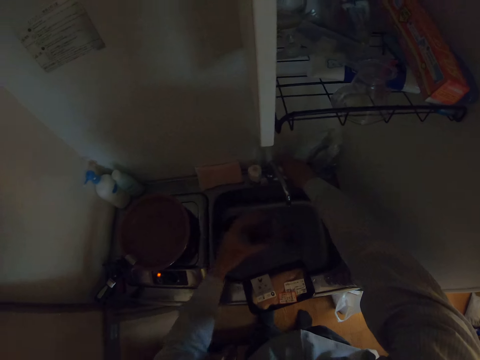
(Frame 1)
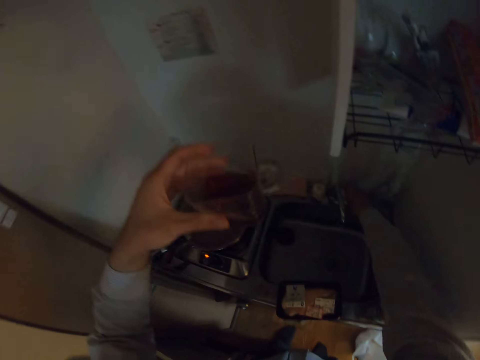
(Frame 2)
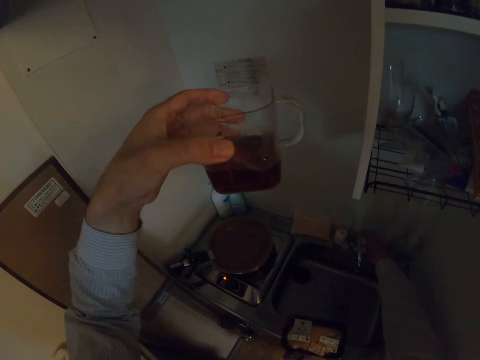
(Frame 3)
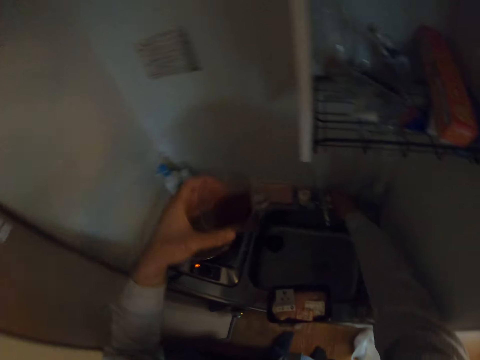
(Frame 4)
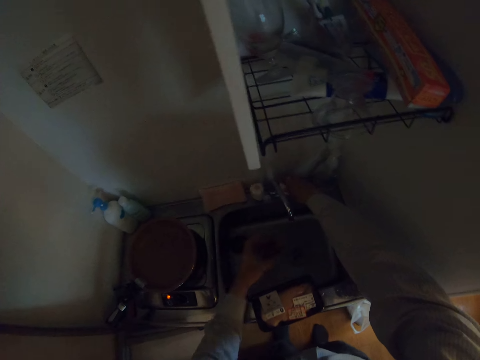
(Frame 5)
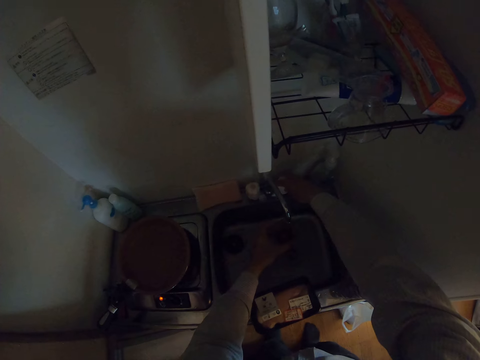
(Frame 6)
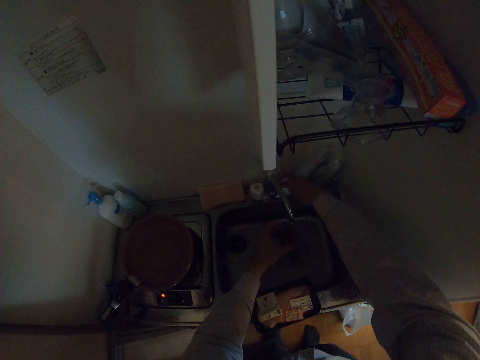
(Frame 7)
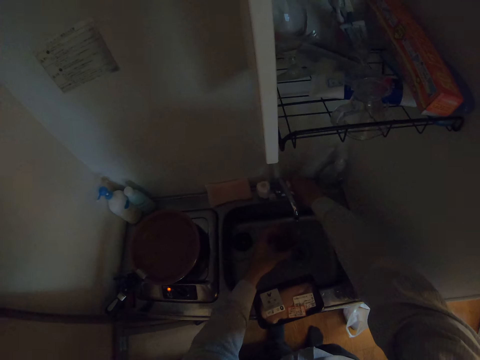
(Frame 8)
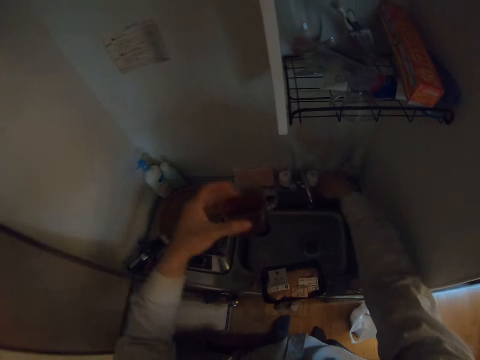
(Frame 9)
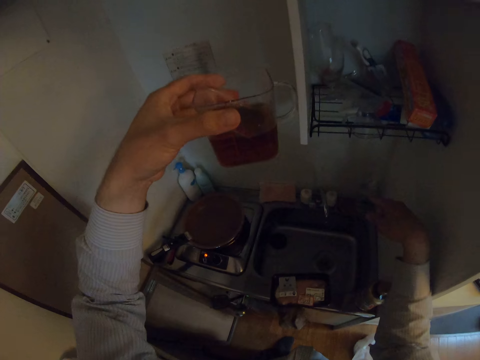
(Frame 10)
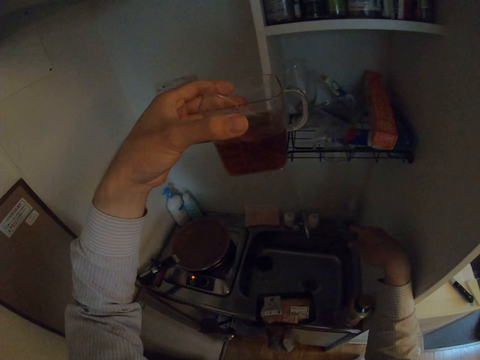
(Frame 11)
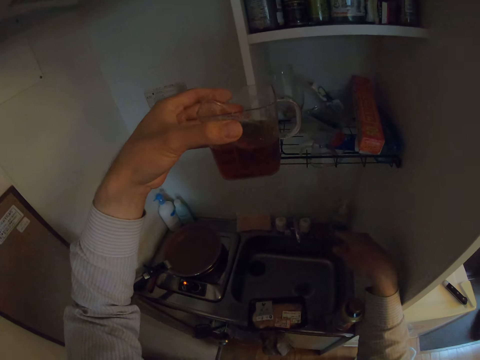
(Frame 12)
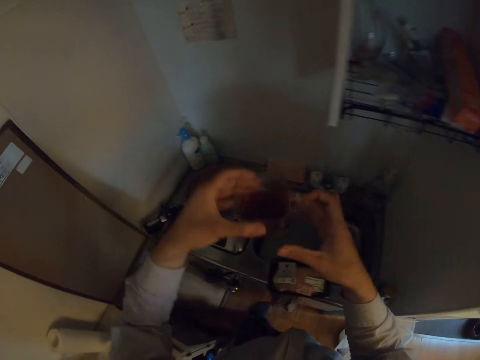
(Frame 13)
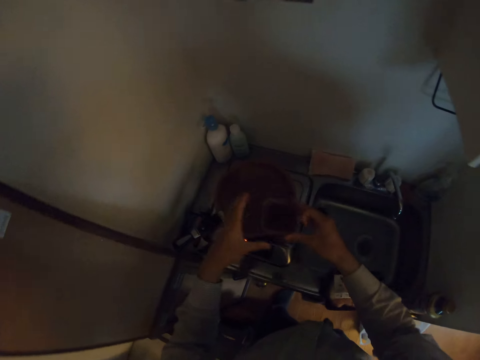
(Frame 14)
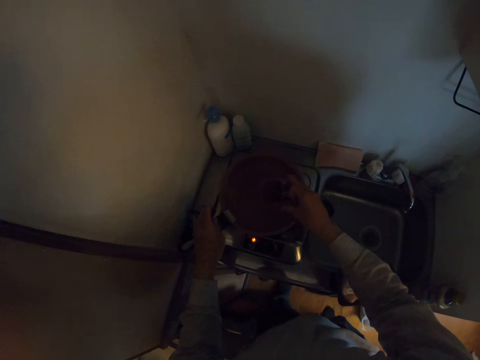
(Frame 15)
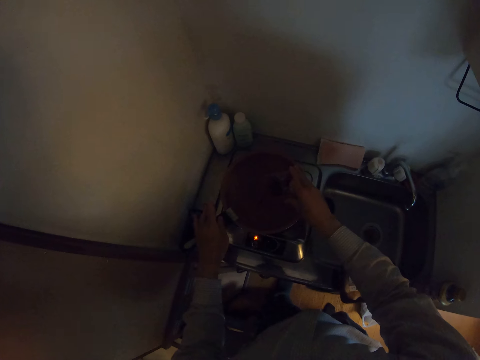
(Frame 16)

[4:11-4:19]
The camera wearer turns off the tap. They lift the cup. They turn on the tap. They fetch water into the cup. They turn off the tap. They lift the cup. They pour the water and oil from the cup into the frying pan.

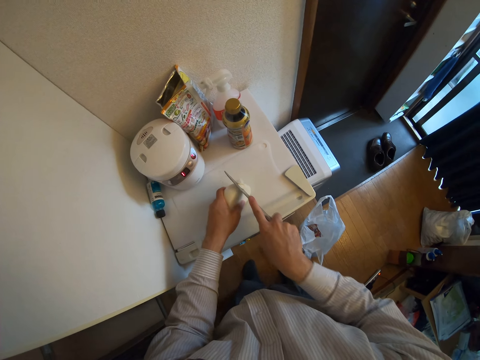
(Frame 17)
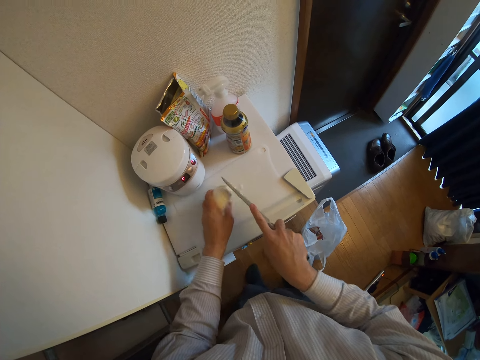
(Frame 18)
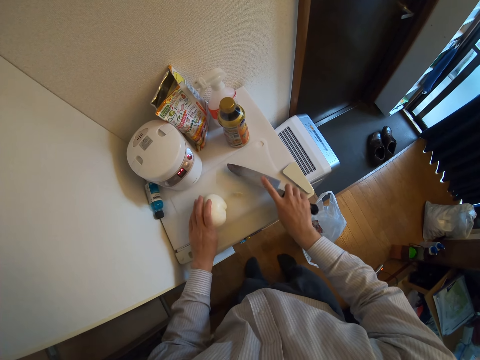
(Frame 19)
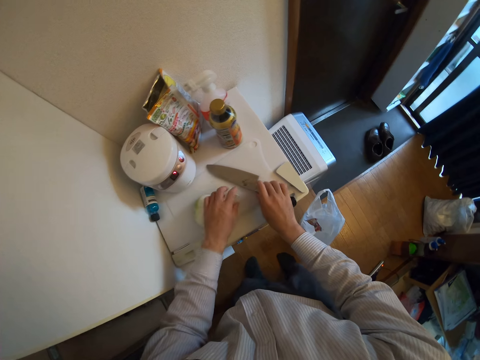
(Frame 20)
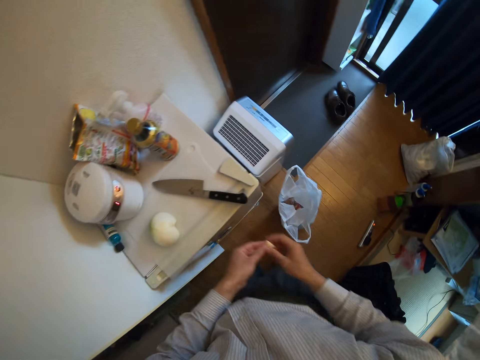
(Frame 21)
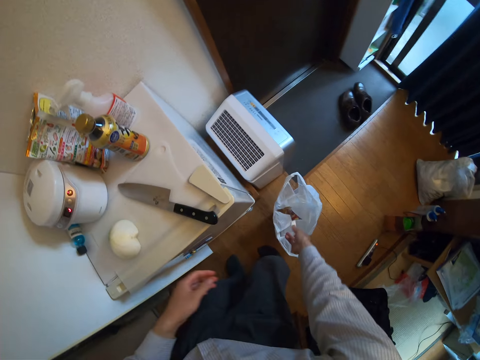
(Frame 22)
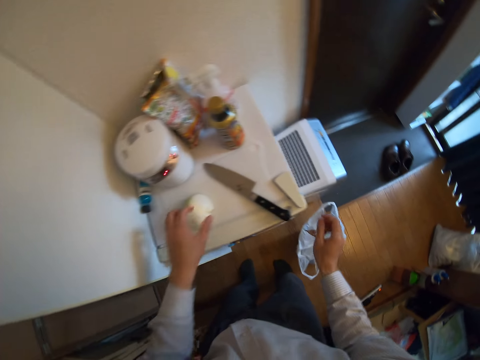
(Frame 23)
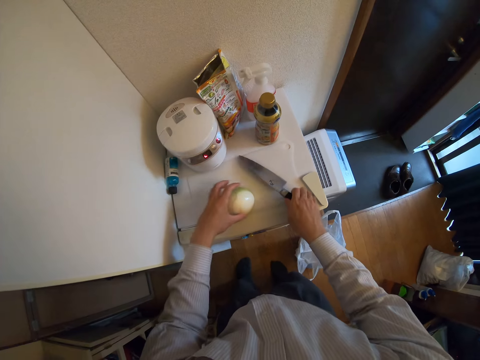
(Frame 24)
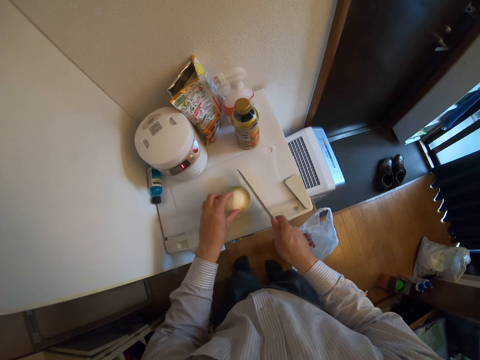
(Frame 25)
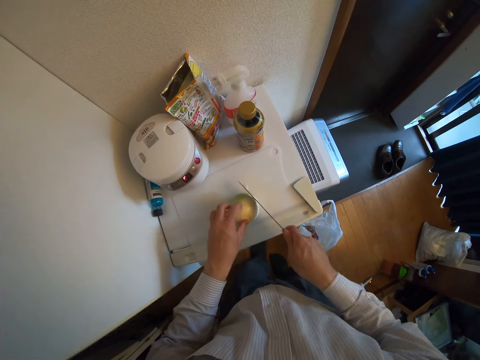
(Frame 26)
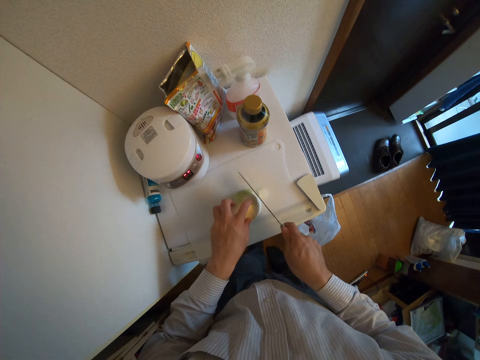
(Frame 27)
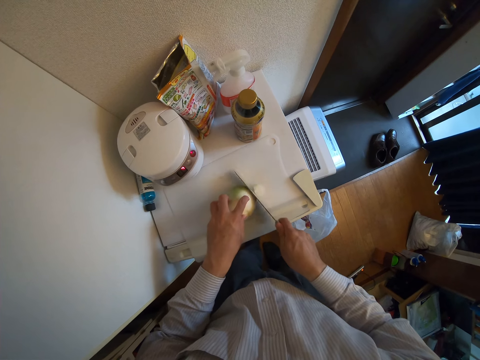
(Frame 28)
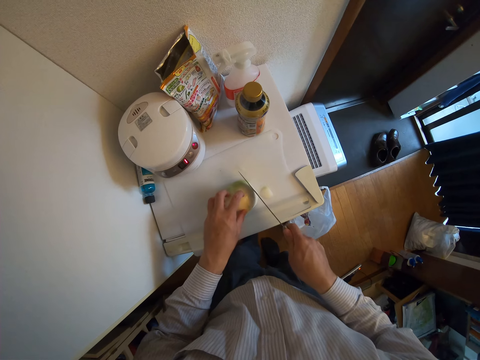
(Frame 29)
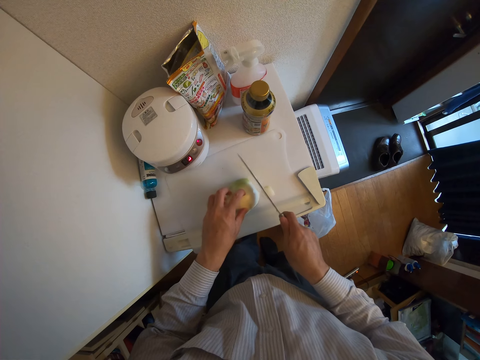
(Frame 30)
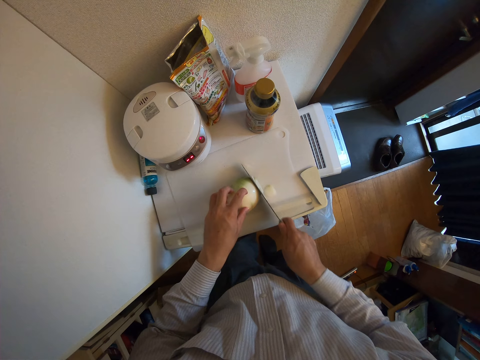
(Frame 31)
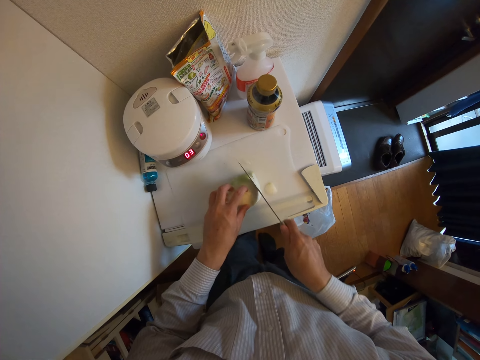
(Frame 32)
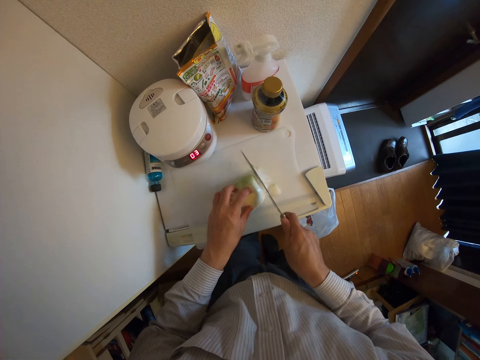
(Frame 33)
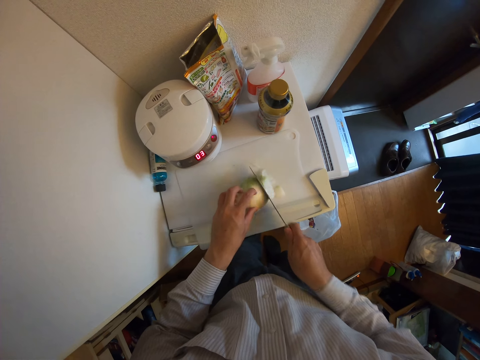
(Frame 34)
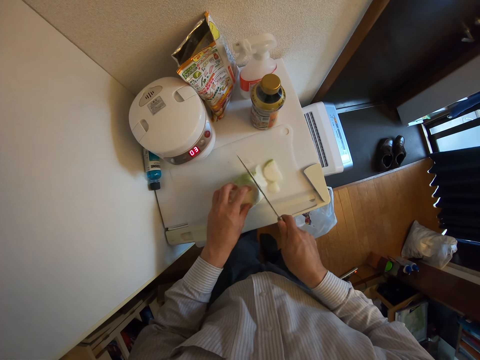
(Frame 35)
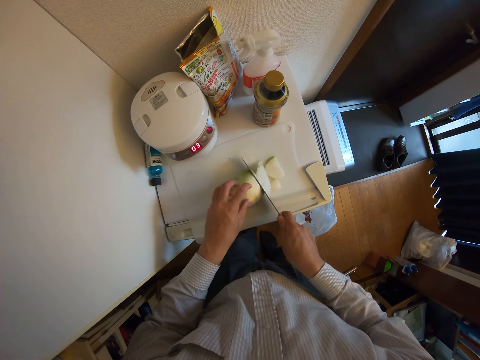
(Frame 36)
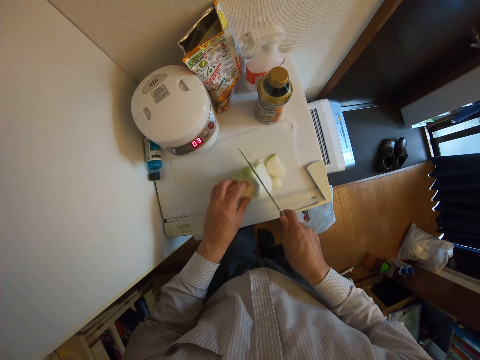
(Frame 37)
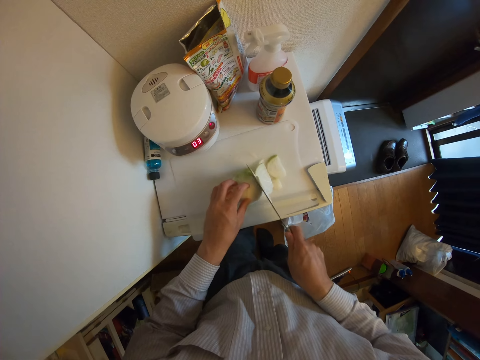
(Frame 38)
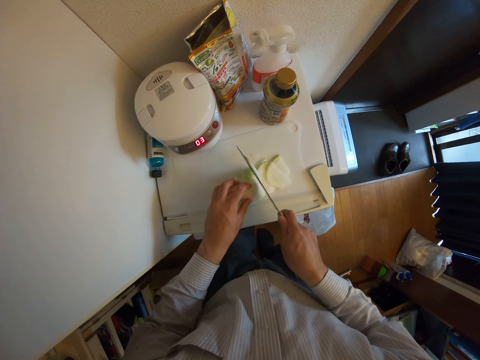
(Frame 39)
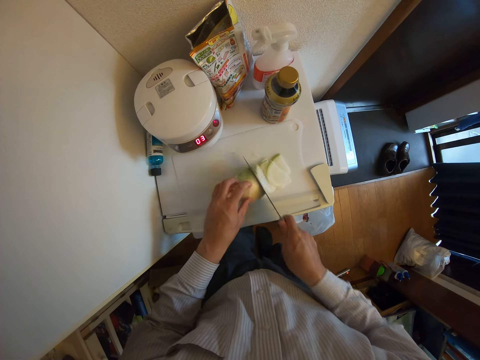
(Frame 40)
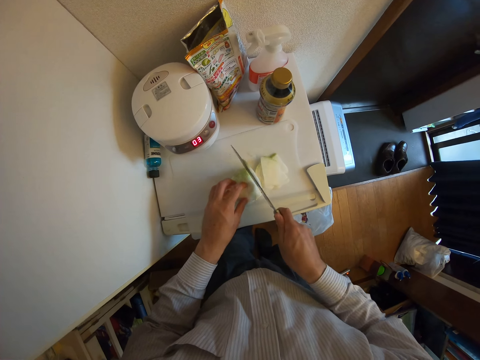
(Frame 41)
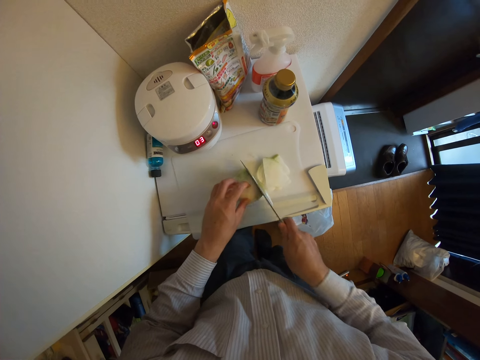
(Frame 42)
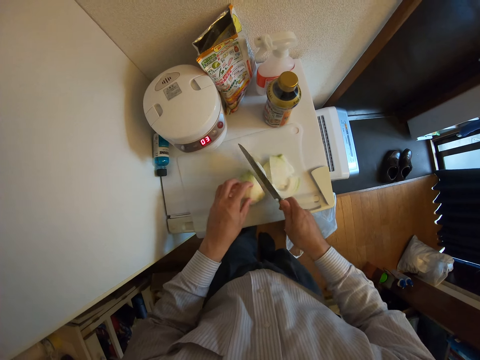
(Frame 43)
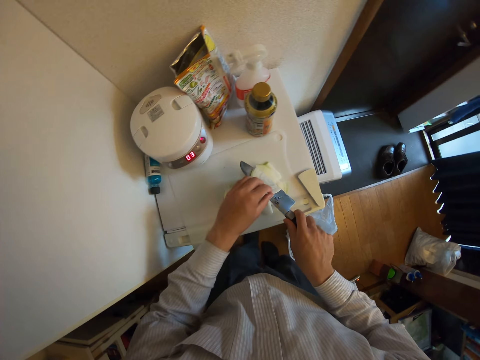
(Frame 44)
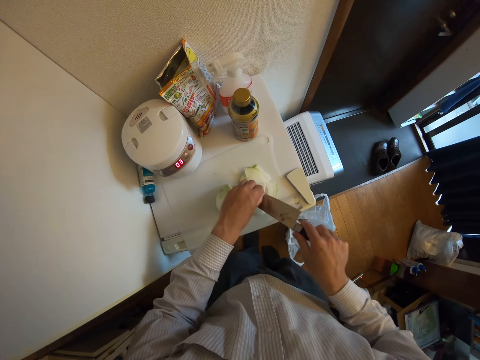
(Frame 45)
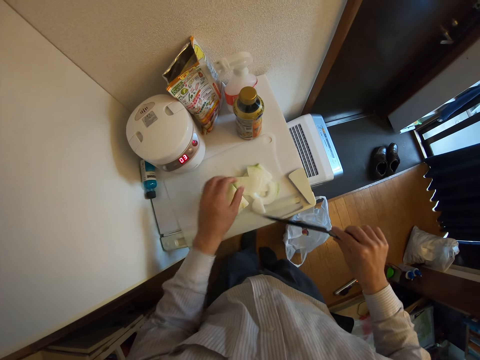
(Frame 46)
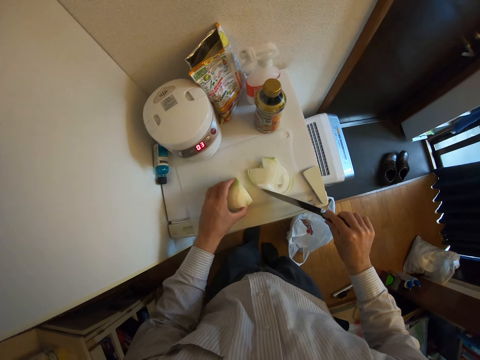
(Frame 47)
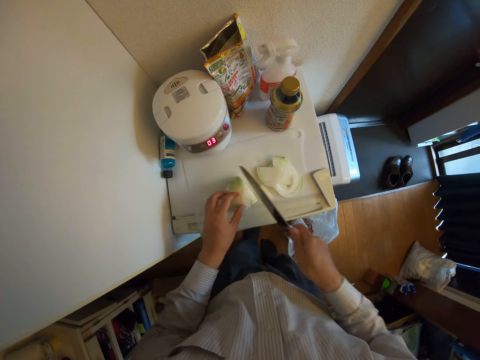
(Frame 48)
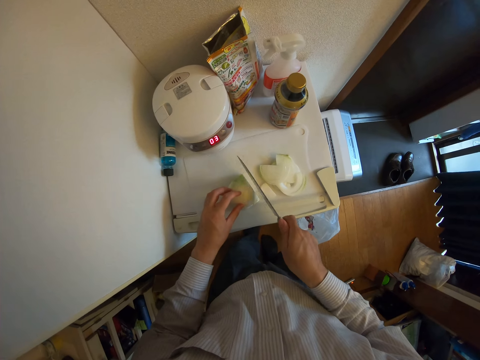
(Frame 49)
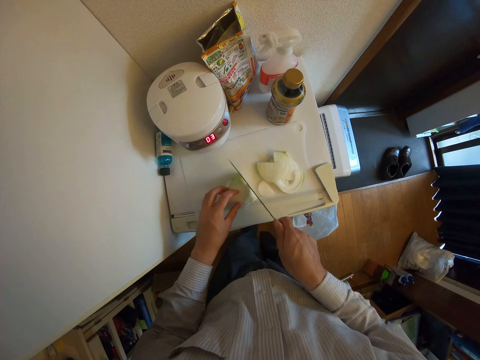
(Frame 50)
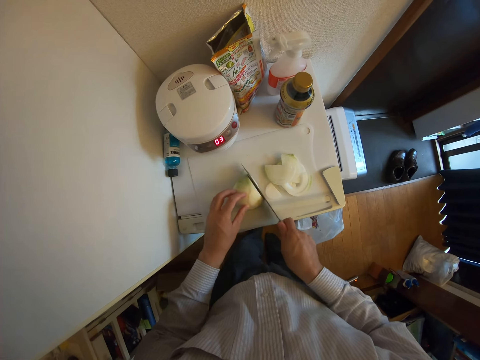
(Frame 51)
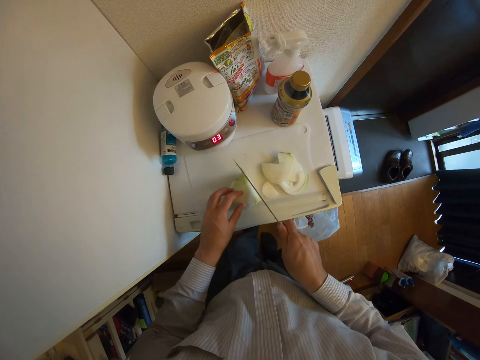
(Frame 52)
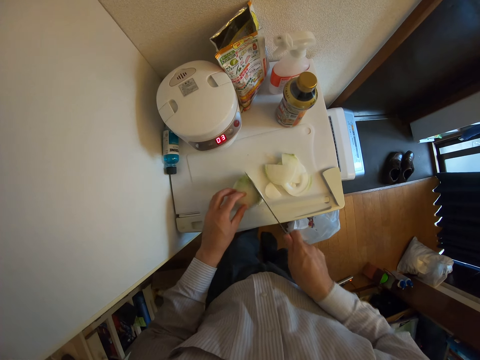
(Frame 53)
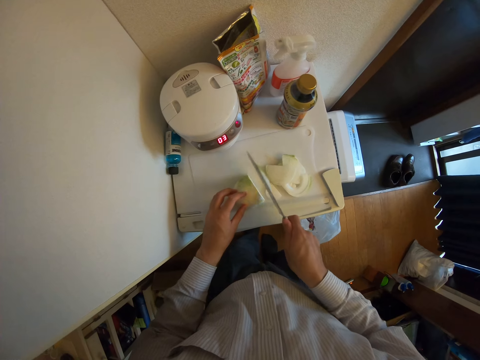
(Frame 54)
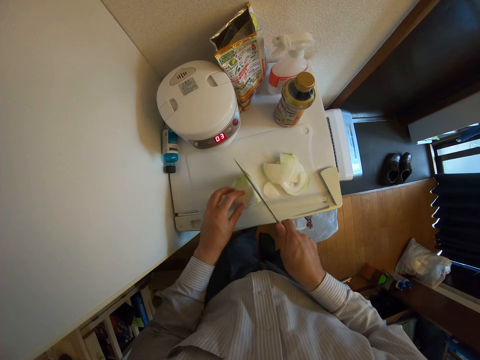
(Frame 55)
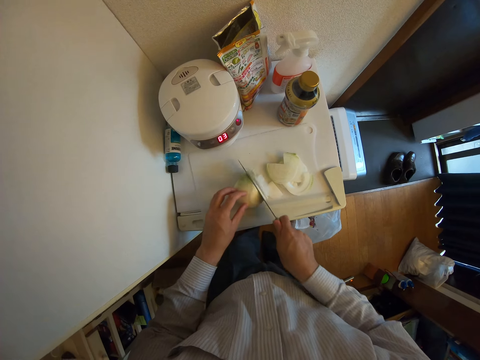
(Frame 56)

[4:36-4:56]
The camera wearer drops the half onion and knife on the chopping board. They pick up the top of the half onion from the chopping board. They throw the top of the half onion in the nylon. They pick up the knife from the chopping board. They cut the half onion with the knife. They lift the knife. They put the onions on the chopping board. They remove an onion slice from the knife. They touch the onion. They move the onion slices with the knife. They turn the knife. They cut the onion with the knife.
